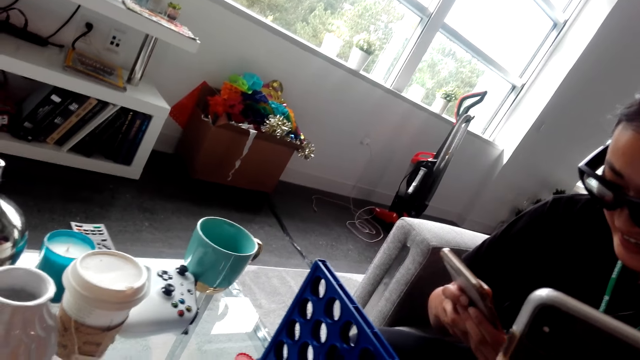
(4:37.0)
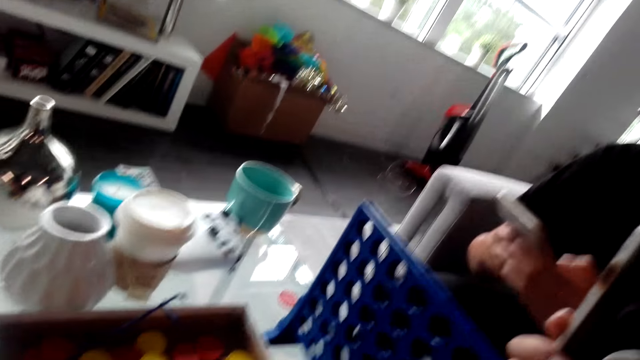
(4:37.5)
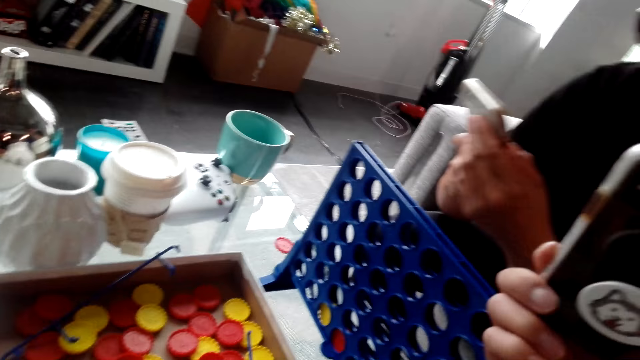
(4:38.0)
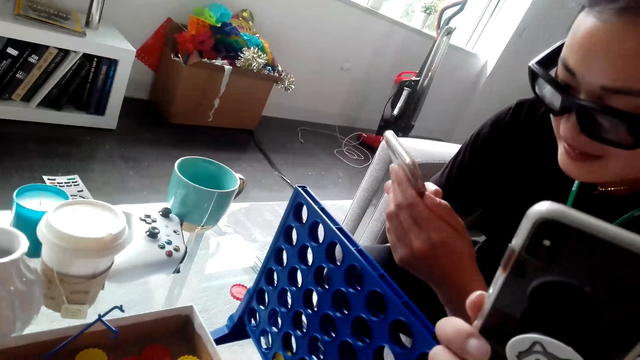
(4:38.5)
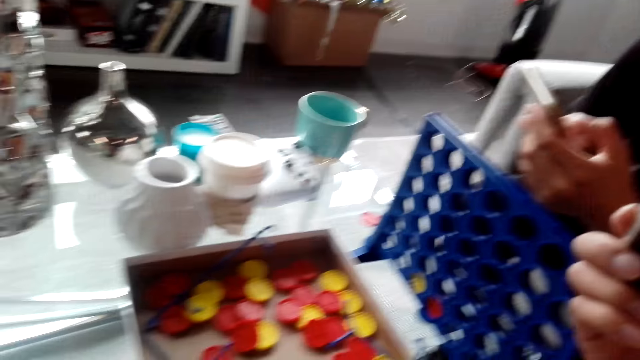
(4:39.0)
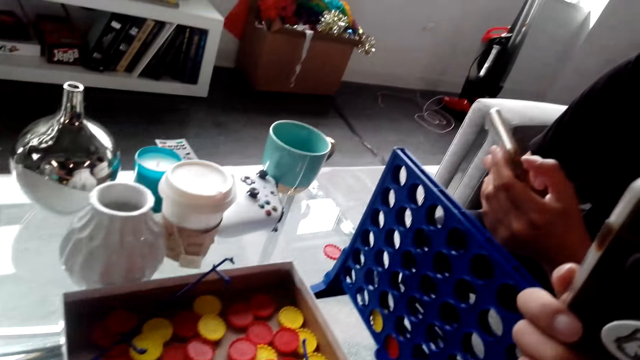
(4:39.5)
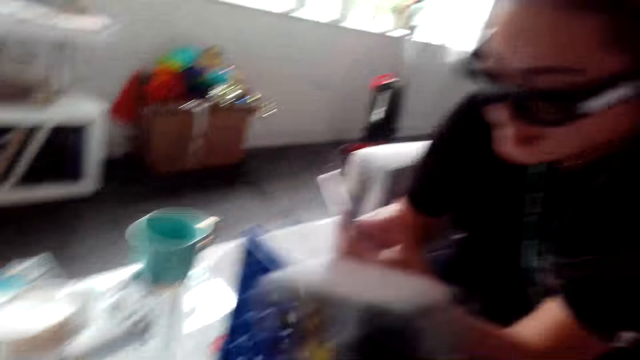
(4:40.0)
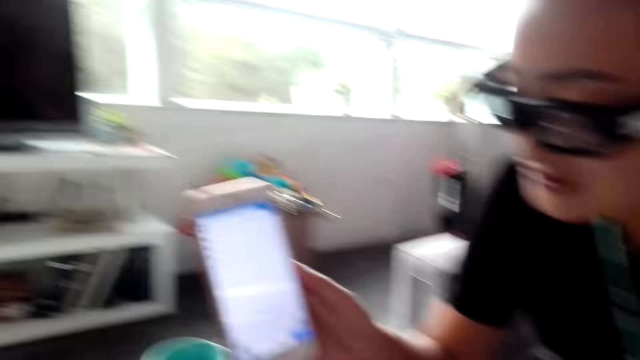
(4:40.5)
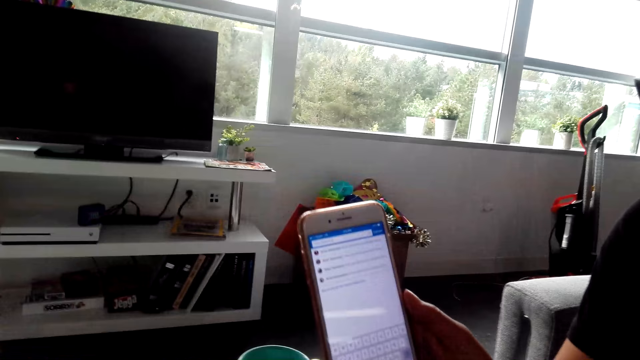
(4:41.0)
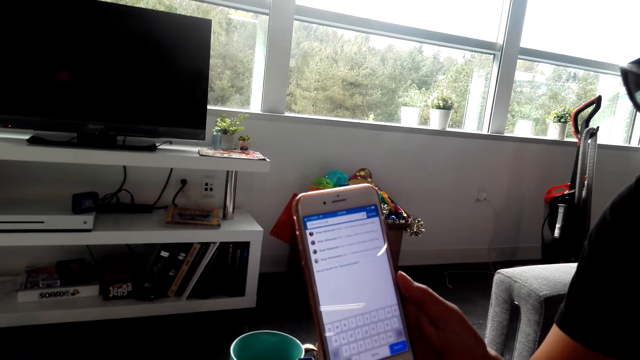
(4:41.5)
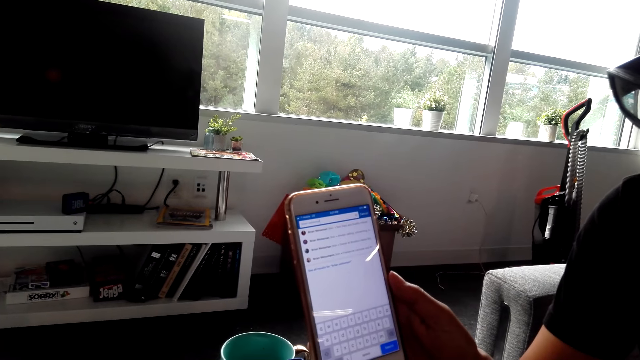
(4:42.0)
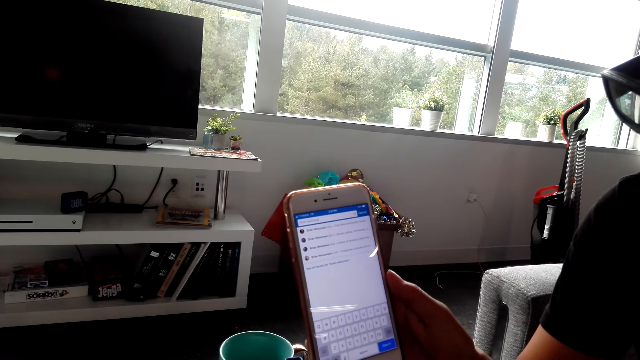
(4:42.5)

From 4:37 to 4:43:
A lady shows the camera wearer the phone. The camera wearer looks at the lady's phones.

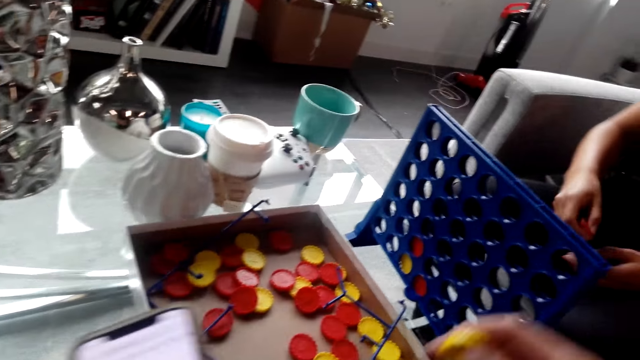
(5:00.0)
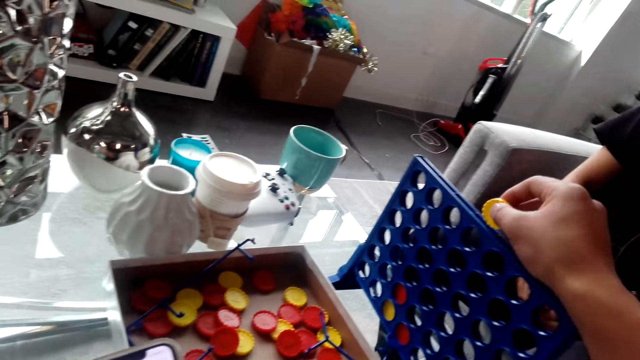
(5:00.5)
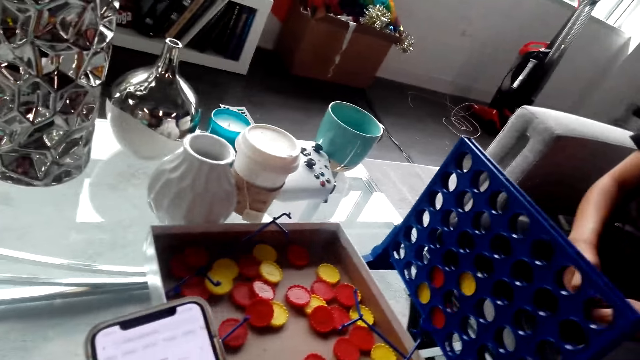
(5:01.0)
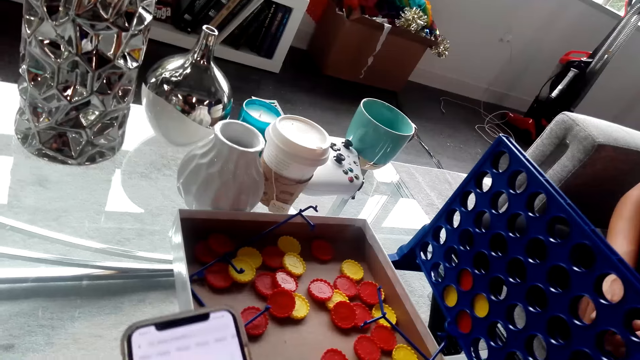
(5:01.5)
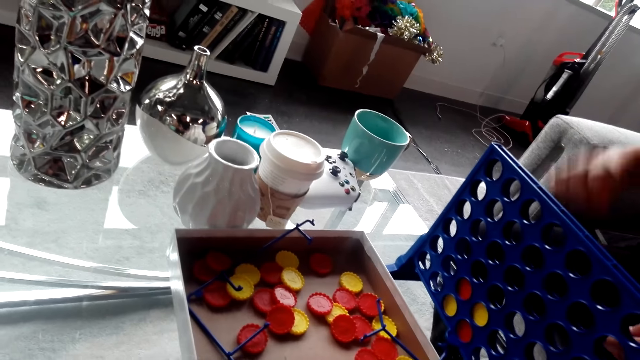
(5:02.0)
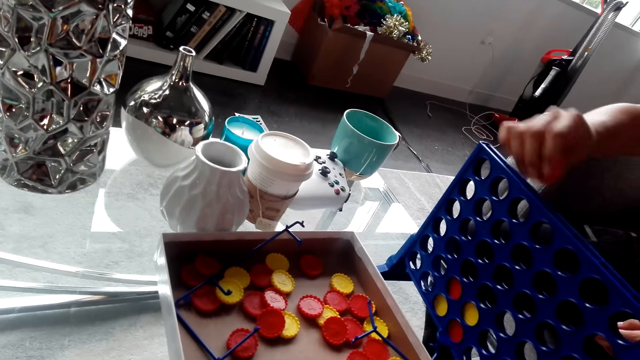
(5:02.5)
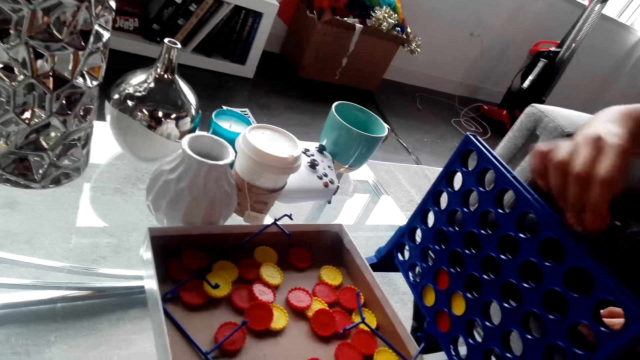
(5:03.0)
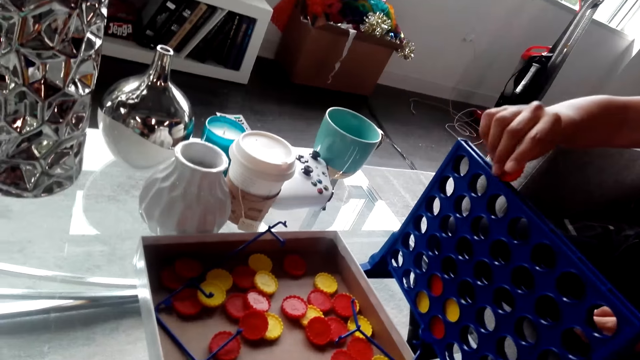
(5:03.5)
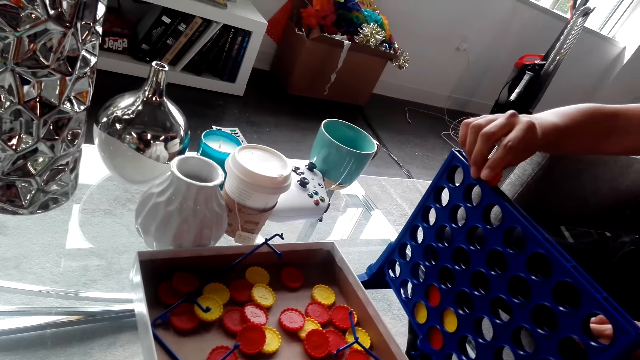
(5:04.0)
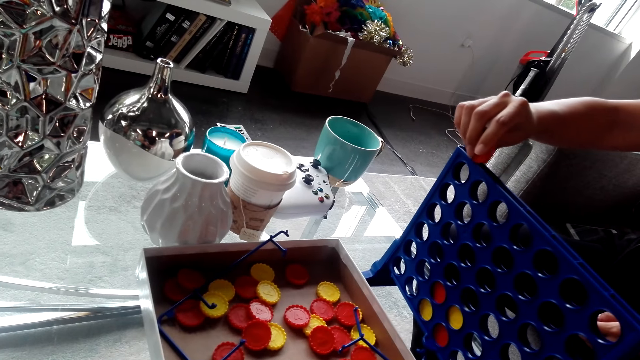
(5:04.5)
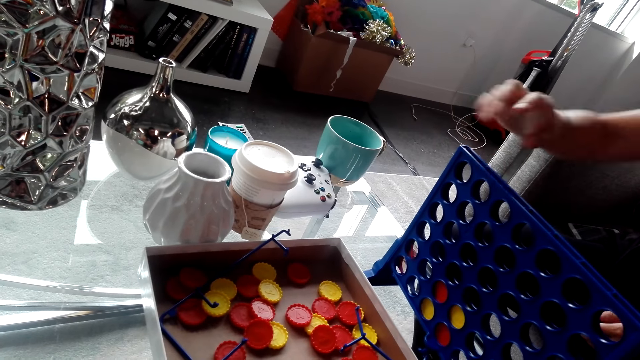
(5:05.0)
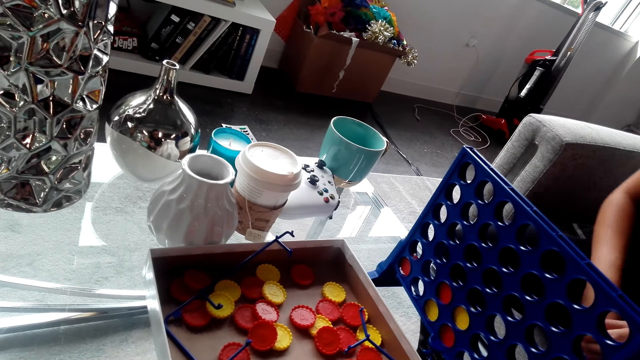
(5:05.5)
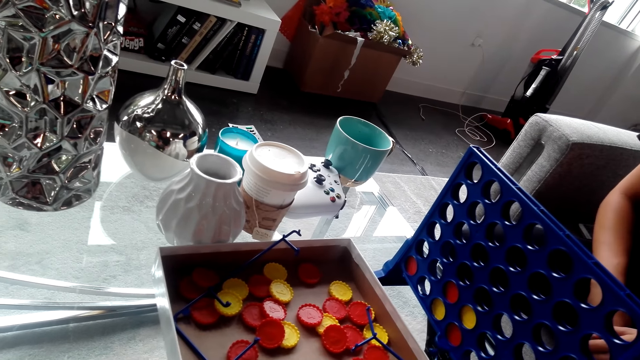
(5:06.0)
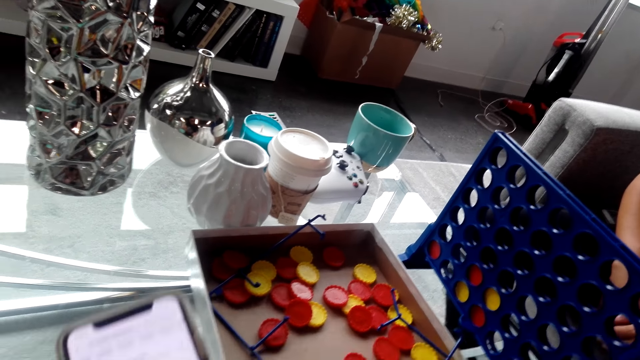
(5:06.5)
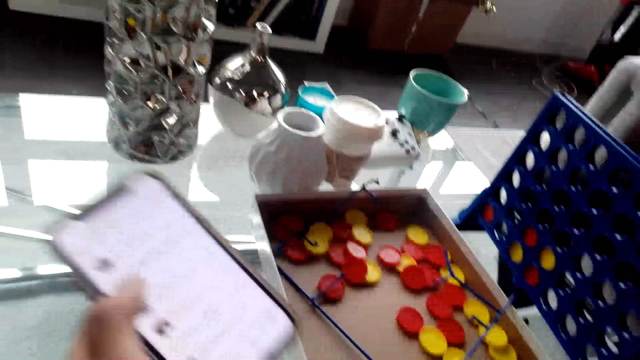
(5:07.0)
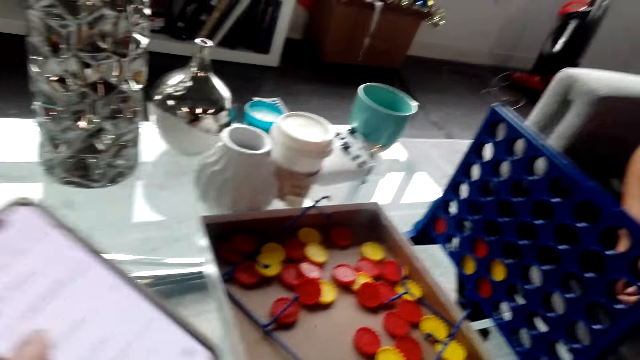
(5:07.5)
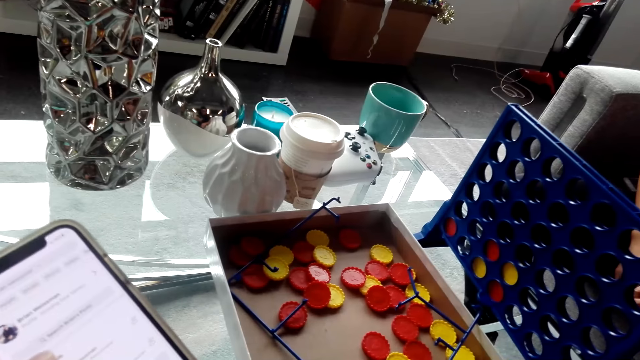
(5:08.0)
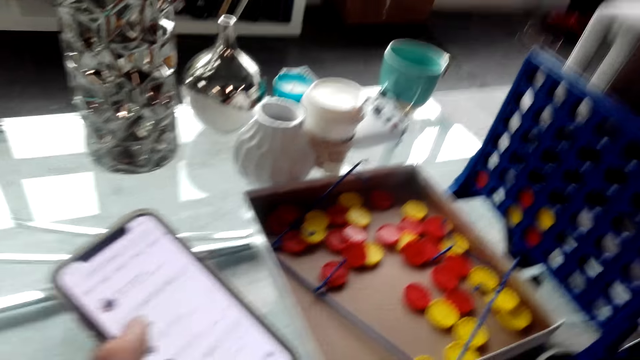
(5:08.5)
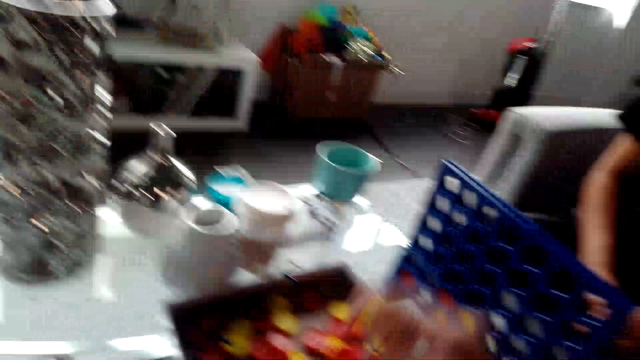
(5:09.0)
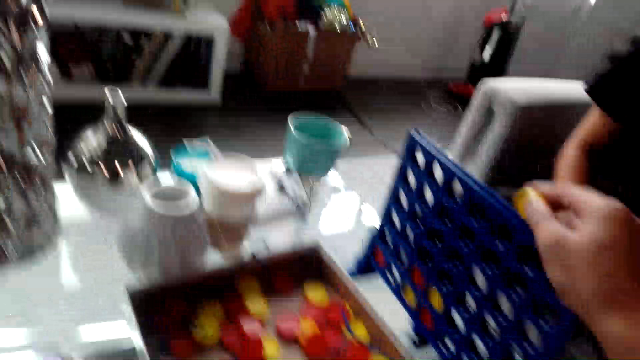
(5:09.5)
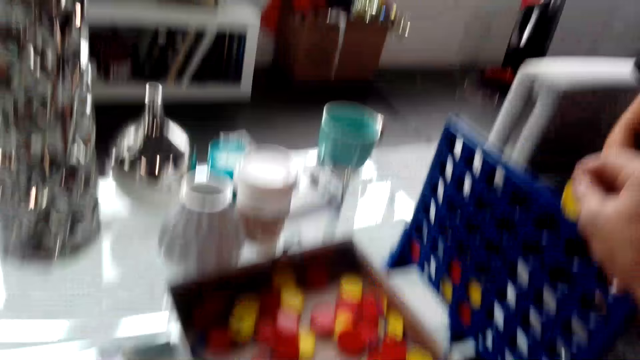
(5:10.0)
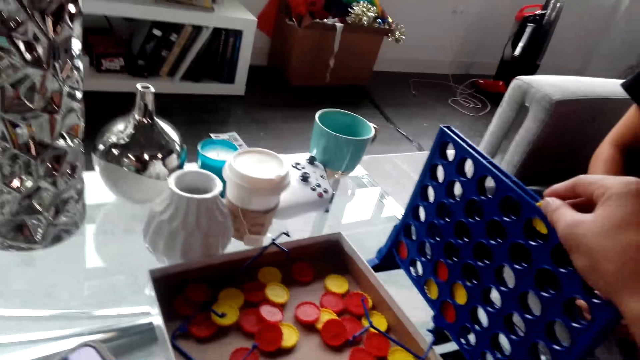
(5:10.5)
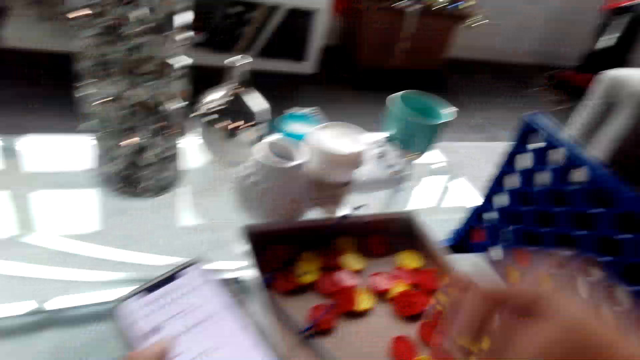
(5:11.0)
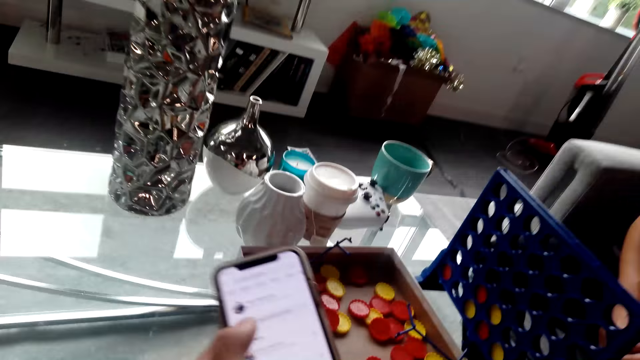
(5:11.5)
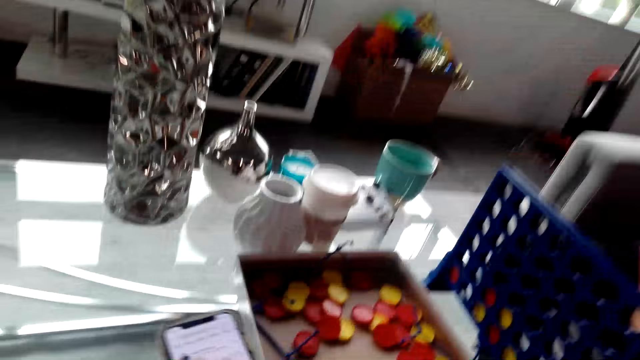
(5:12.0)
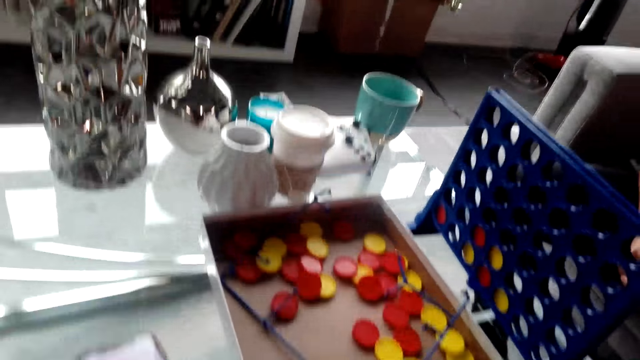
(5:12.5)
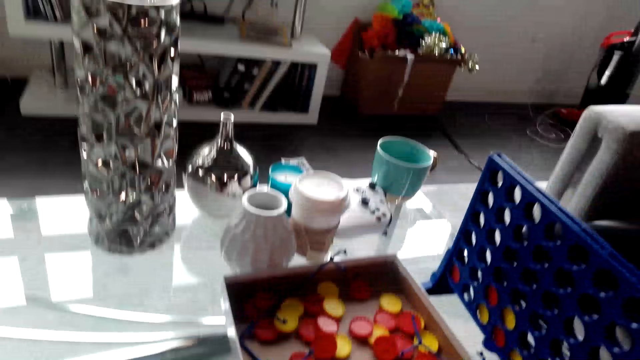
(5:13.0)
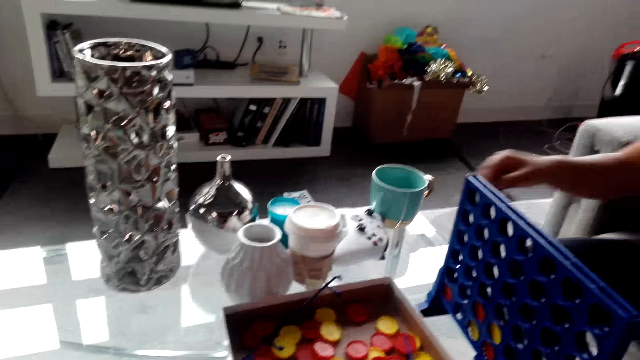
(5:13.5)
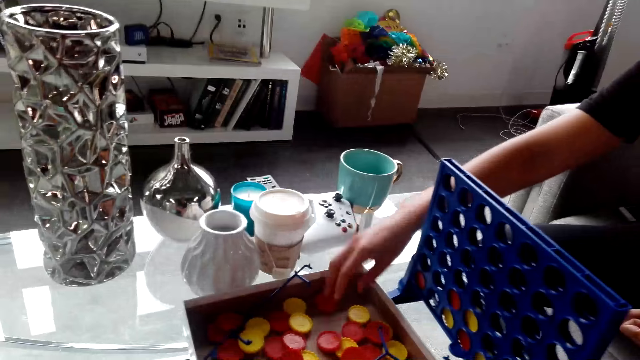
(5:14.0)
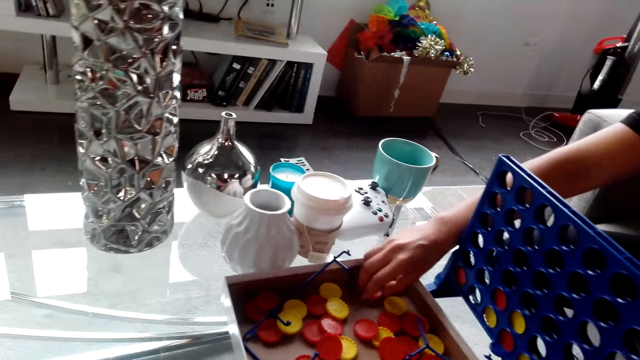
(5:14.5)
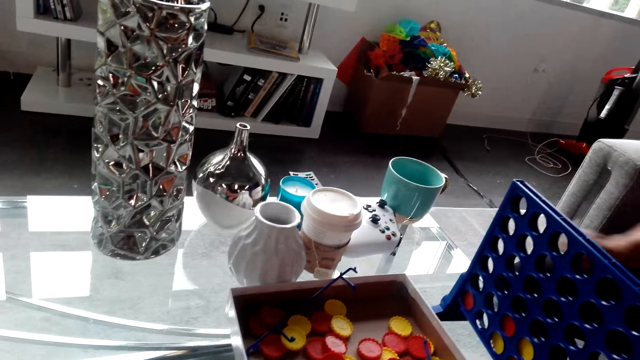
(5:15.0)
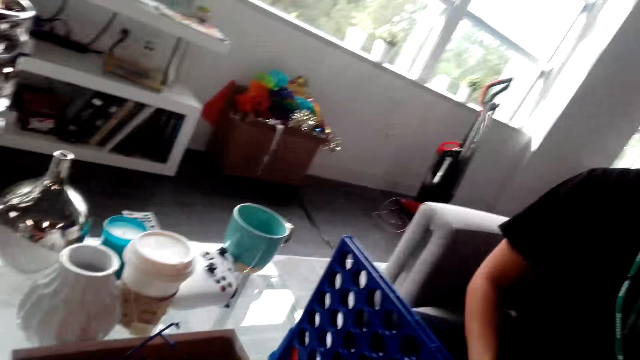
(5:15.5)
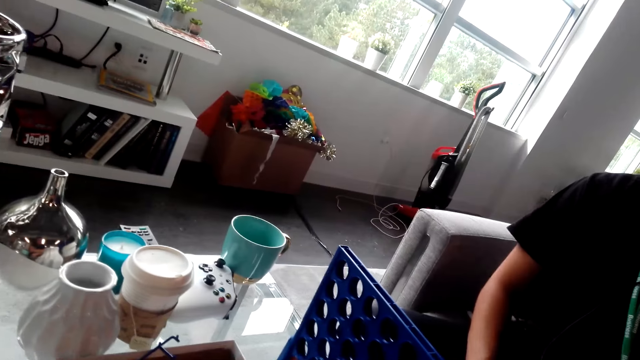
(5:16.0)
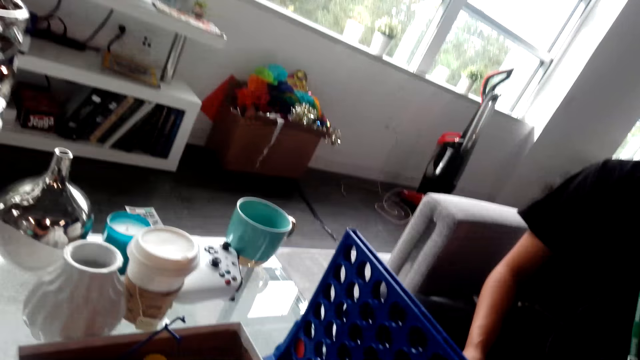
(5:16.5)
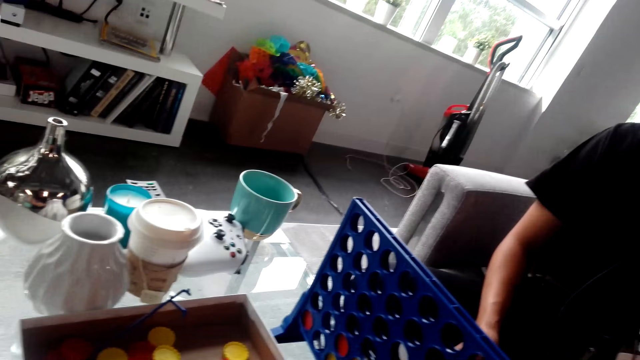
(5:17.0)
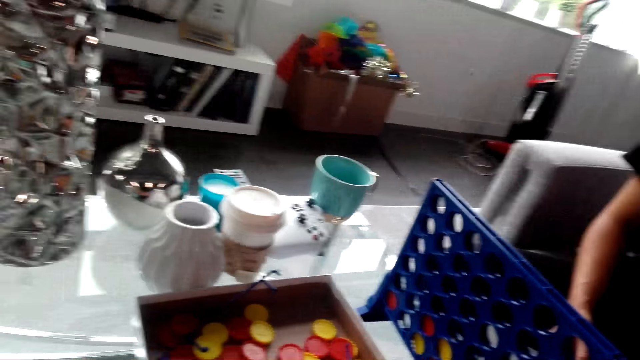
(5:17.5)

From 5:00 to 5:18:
The camera wearer plays the bottle top game. They insert a bottle top in the rack. A lady plays the bottle top game. The lady drops a bottle top in the rack. The camera wearer uses a phone. They play the bottle top game. They drop a bottle top in the rack. They use the phone. The lady plays the bottle top game. The lady picks up a bottle top.
